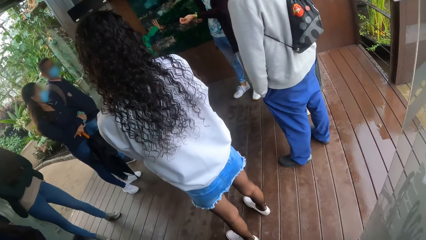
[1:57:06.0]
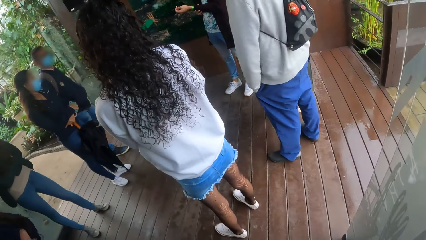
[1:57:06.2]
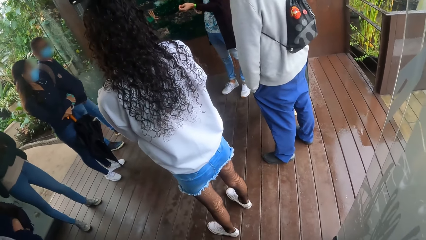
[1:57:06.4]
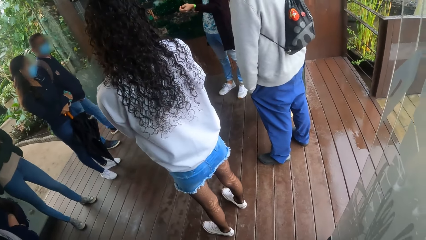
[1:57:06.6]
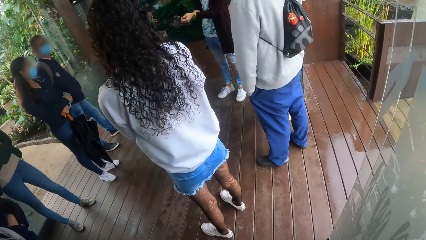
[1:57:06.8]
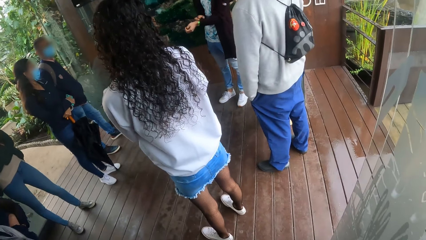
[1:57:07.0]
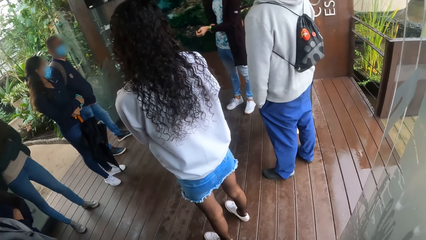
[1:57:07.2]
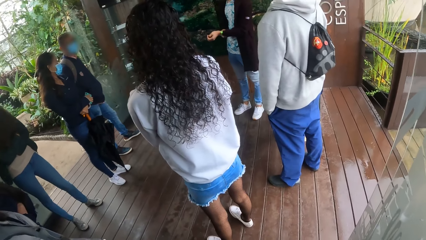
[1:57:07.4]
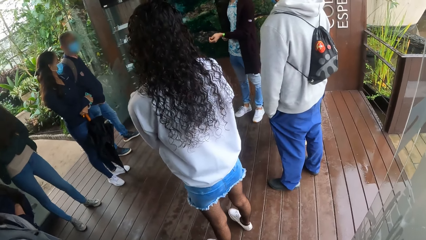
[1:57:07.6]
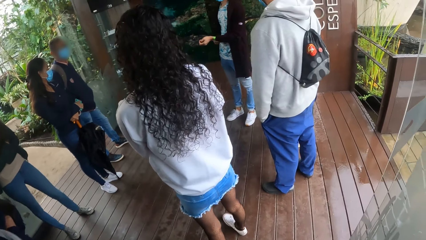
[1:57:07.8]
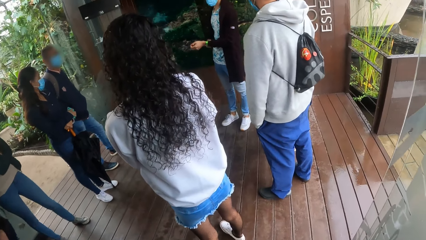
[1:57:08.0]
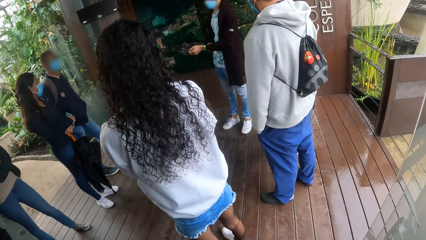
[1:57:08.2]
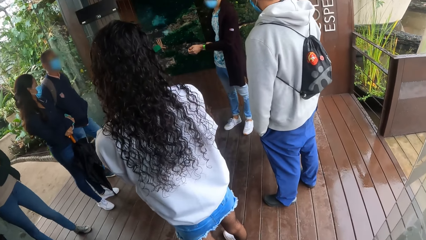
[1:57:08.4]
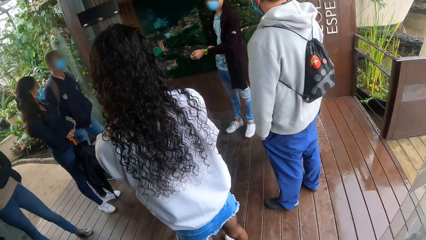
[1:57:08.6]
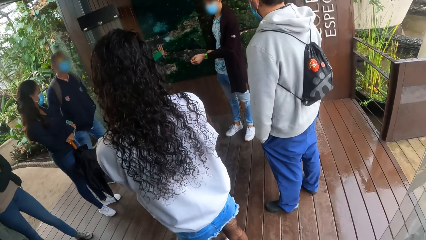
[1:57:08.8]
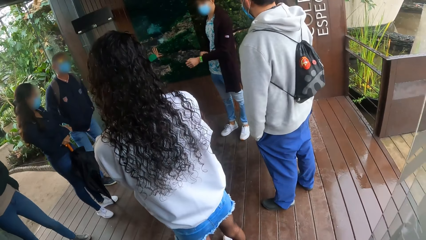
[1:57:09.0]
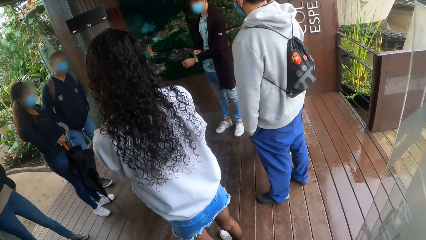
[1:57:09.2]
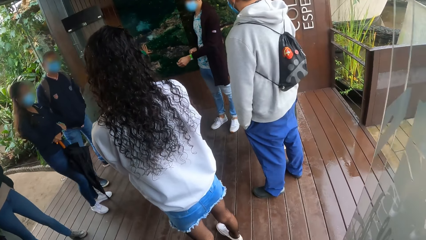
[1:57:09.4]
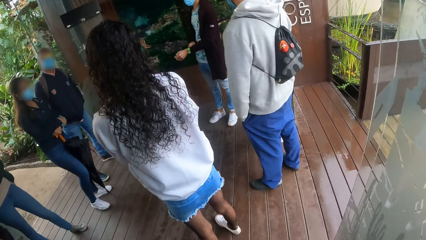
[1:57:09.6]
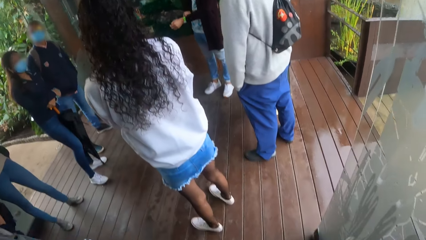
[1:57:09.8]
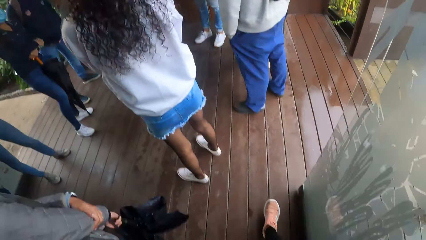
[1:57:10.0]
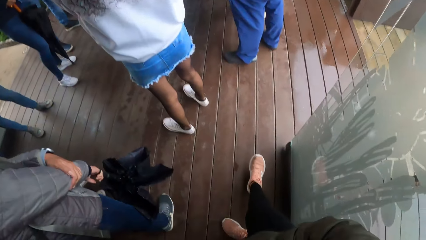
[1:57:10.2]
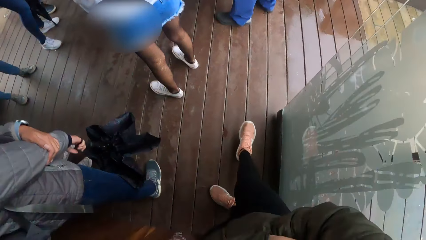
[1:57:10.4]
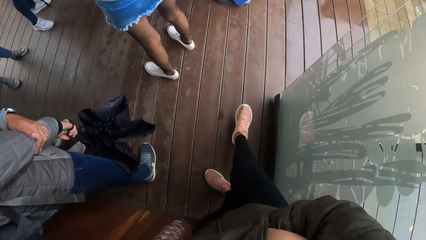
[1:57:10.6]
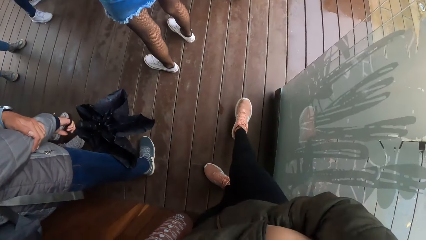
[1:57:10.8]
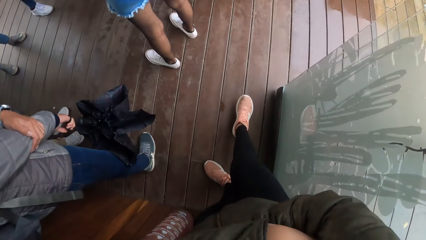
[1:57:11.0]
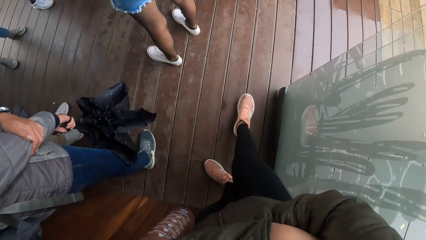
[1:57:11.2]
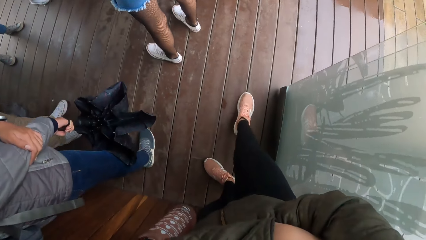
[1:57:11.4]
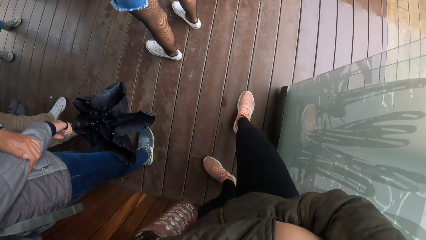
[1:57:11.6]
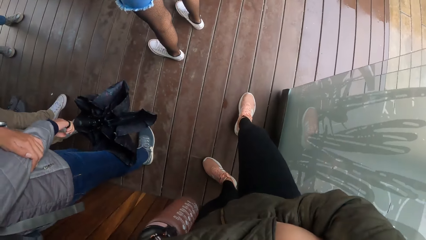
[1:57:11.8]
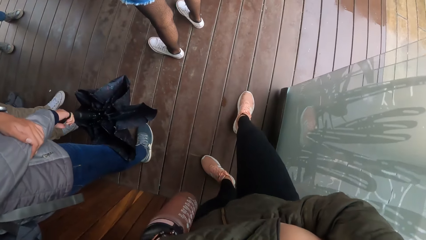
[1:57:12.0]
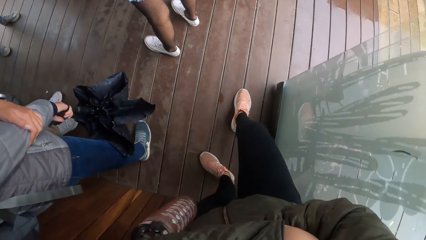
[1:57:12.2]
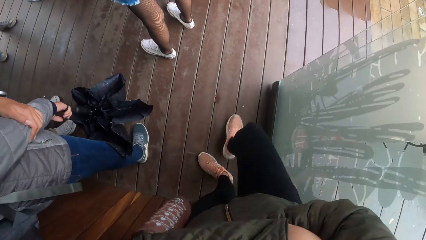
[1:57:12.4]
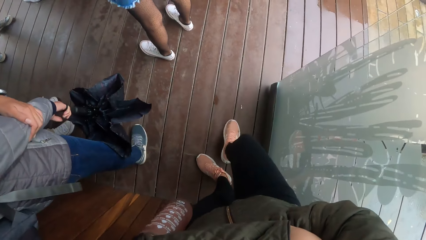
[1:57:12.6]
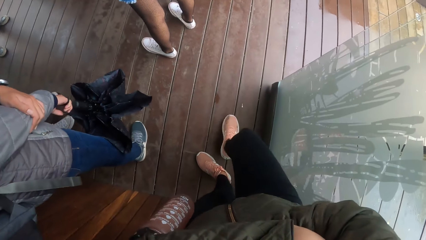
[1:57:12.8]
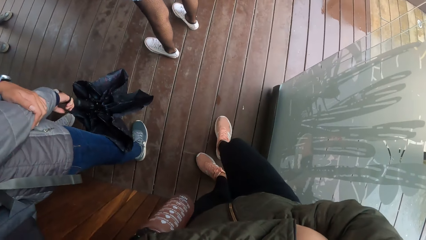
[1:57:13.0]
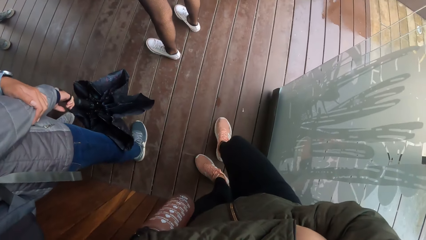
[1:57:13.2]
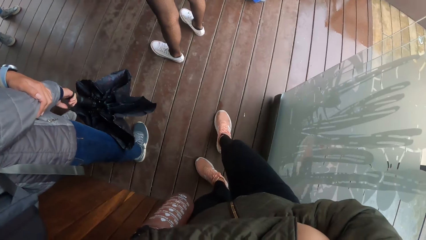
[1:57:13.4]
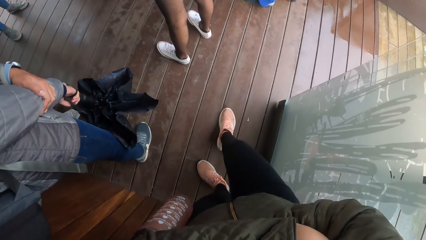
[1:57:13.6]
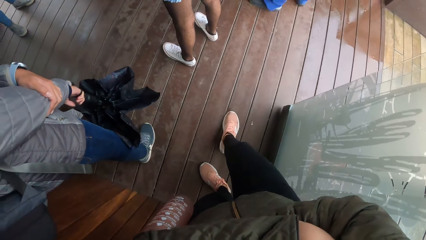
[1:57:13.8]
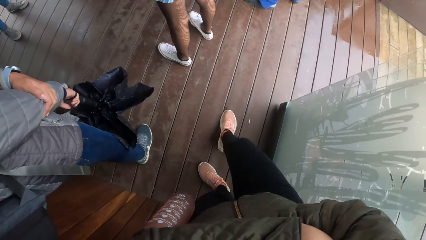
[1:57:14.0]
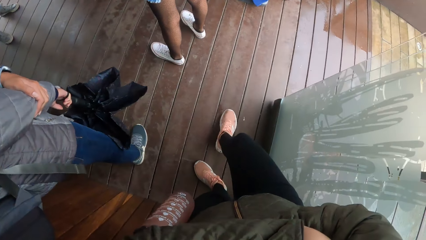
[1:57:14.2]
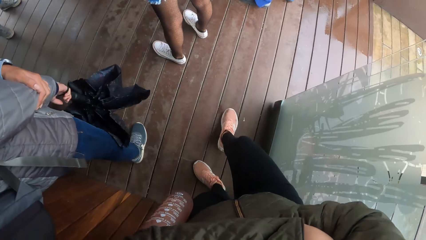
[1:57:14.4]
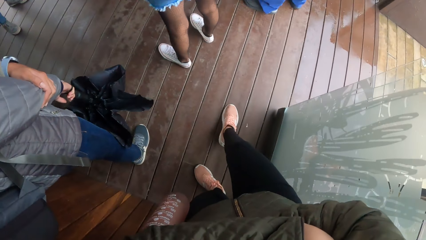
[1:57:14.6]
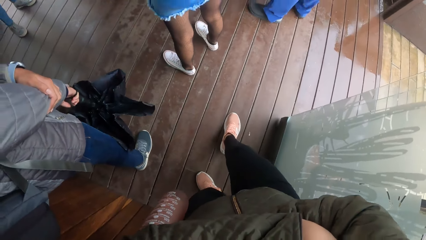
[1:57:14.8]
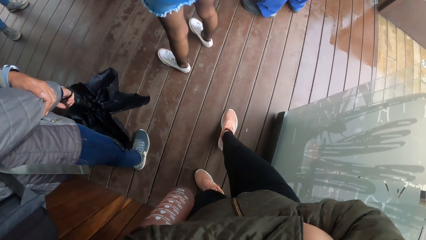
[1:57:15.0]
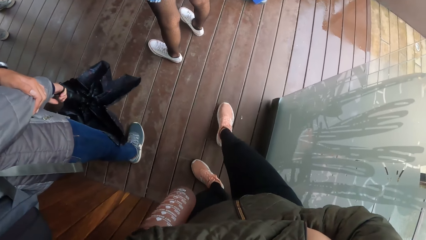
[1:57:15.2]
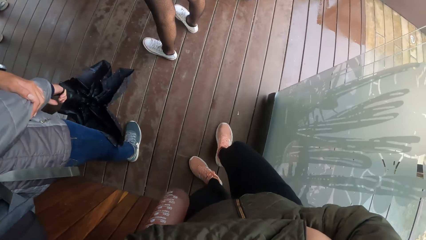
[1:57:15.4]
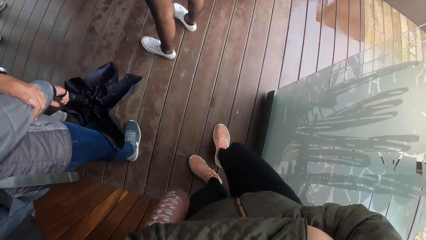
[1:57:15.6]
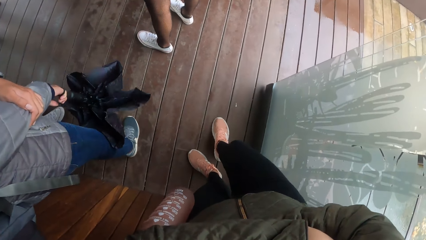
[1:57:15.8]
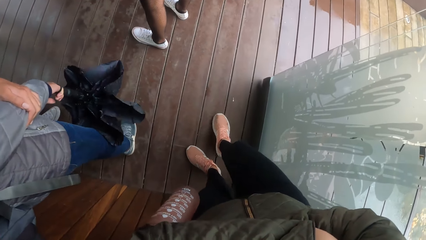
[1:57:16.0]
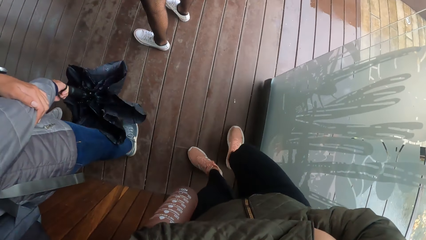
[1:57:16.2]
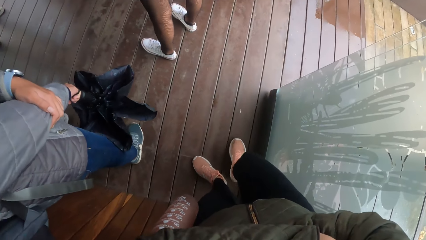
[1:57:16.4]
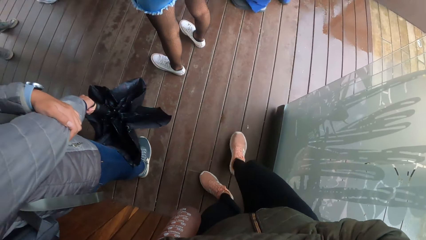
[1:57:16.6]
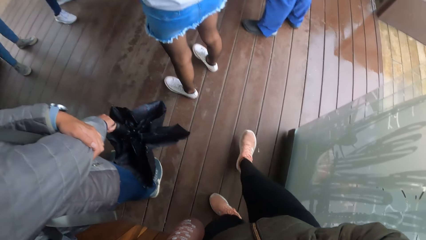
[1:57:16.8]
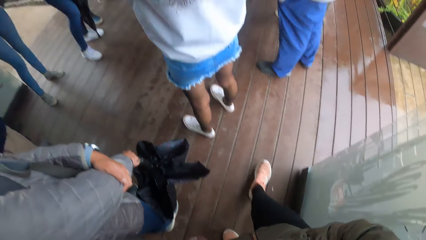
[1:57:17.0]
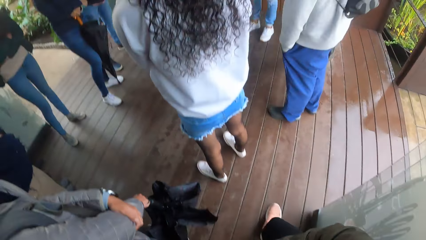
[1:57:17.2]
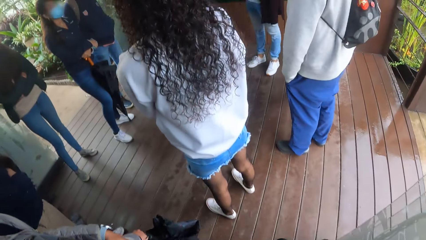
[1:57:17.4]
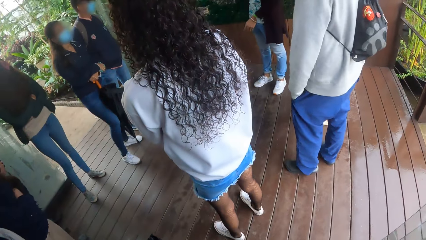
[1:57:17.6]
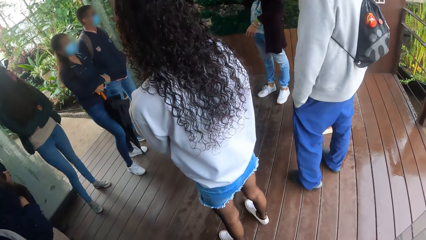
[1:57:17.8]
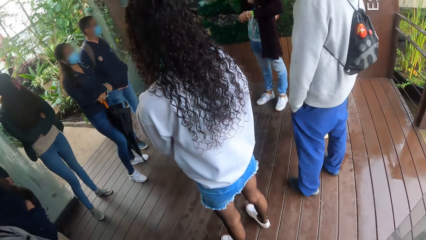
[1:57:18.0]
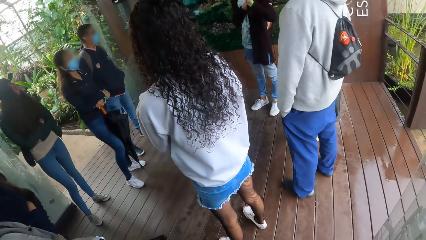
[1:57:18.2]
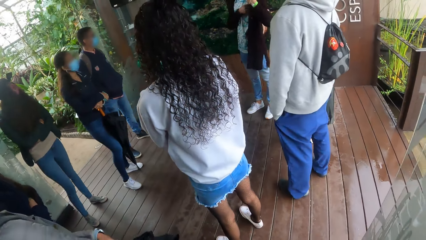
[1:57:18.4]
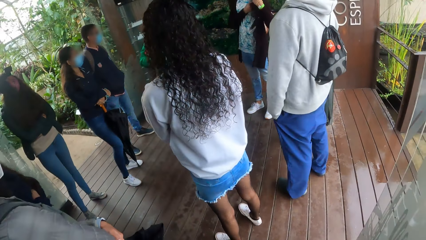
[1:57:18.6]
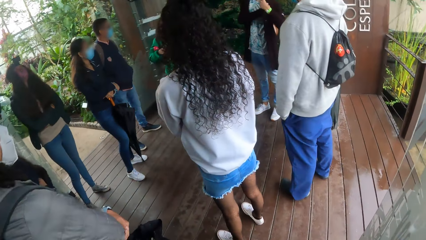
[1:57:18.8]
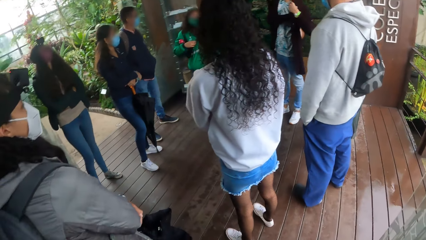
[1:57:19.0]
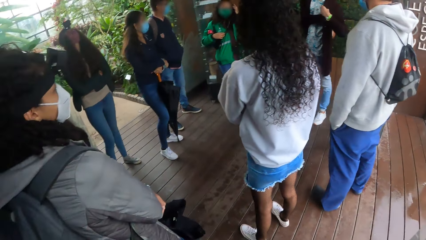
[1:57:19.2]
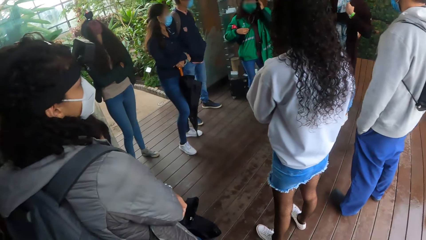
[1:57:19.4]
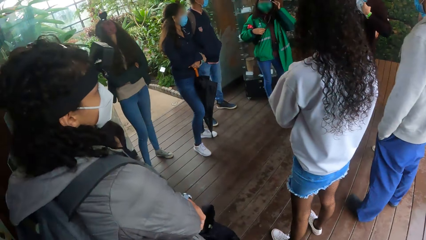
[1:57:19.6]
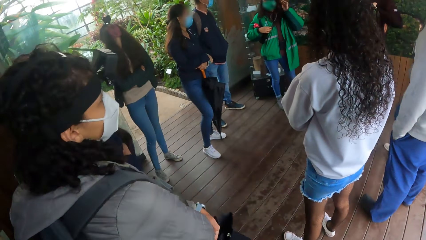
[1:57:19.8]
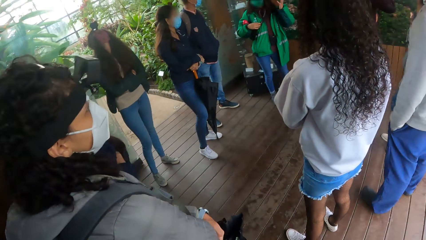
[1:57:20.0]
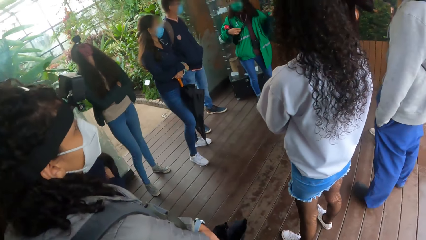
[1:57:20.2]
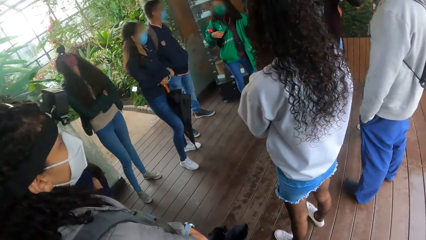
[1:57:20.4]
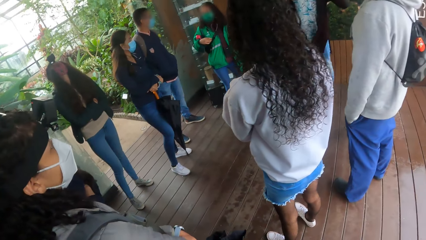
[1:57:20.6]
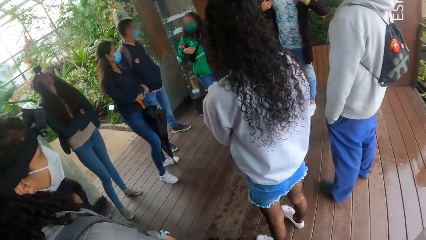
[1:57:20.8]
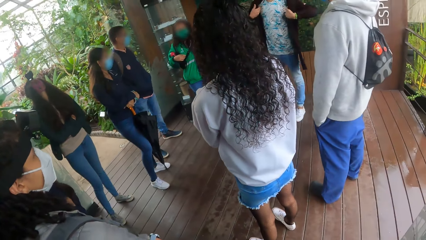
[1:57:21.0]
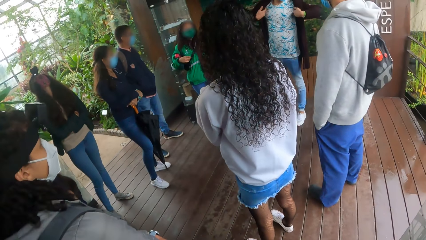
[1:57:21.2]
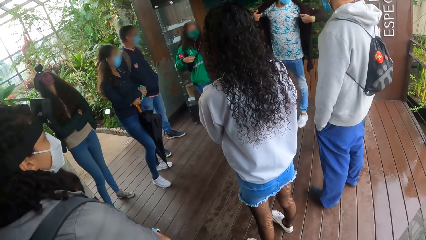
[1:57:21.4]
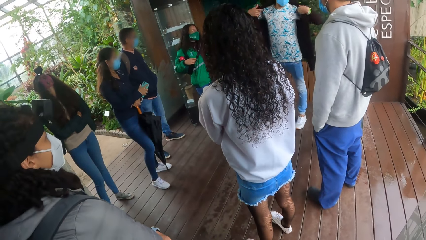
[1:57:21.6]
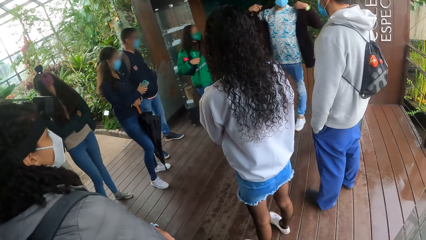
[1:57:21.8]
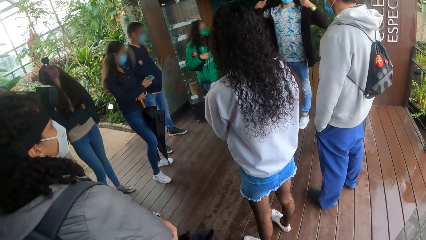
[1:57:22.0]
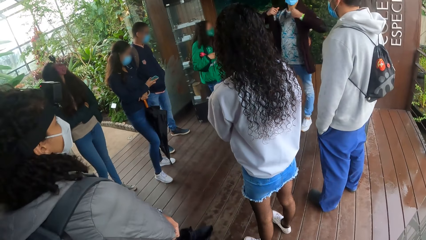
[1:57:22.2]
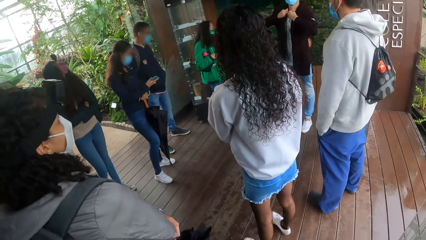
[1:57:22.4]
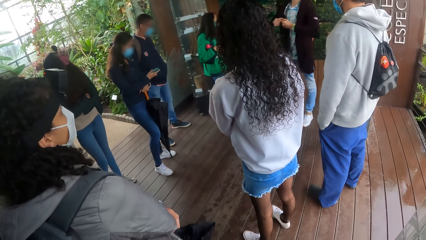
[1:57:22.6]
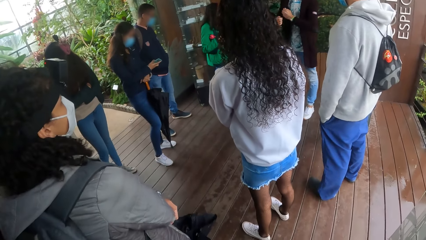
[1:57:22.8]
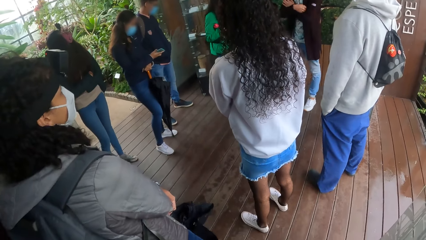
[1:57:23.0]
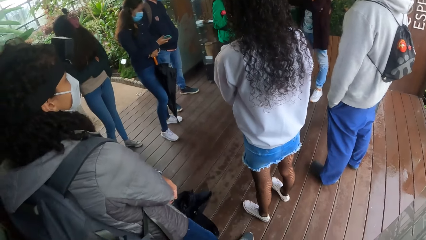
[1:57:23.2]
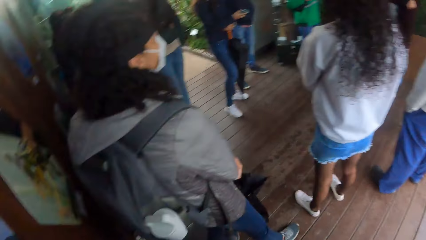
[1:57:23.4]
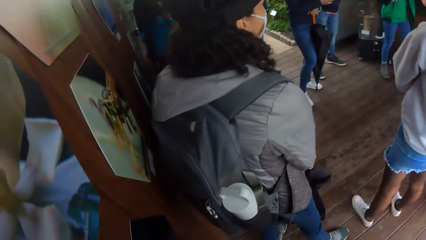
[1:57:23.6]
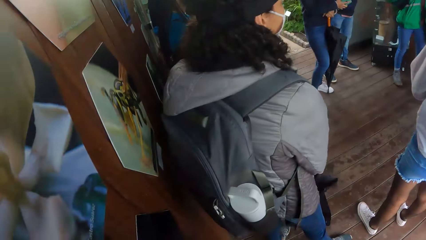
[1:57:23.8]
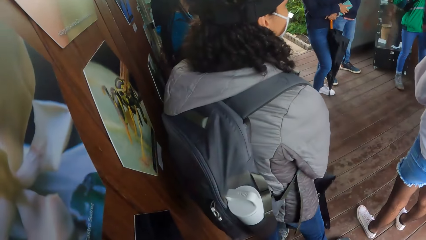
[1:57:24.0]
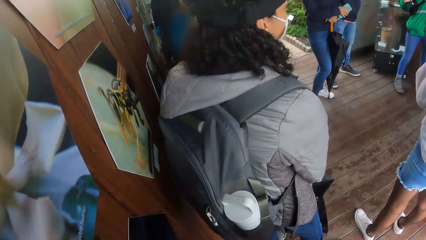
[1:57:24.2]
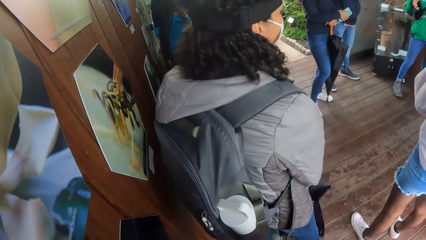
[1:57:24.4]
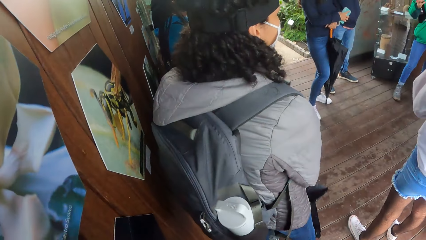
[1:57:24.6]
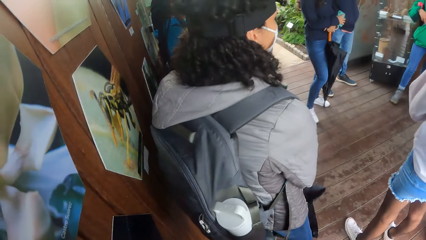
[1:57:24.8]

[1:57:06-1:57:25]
The camera wearer looks around. A person shakes a leg and steps on the floor. The camera wearer looks in front. A girl touches her hair with her left hand.
